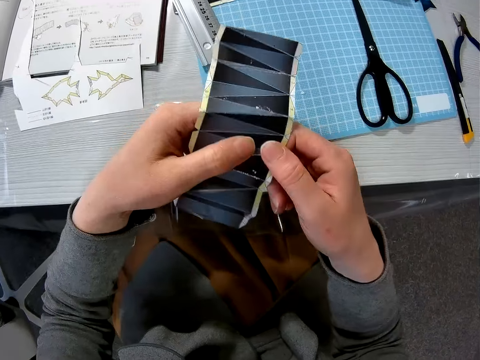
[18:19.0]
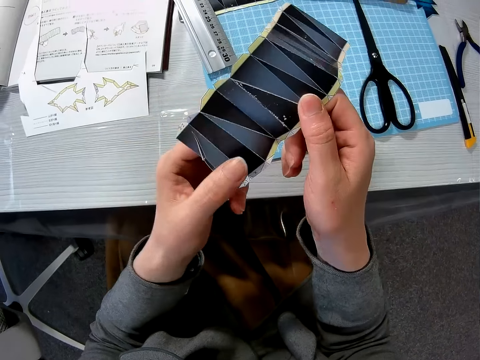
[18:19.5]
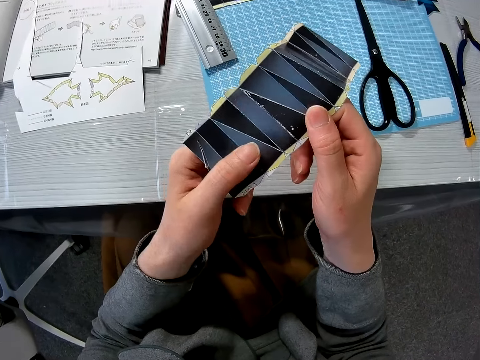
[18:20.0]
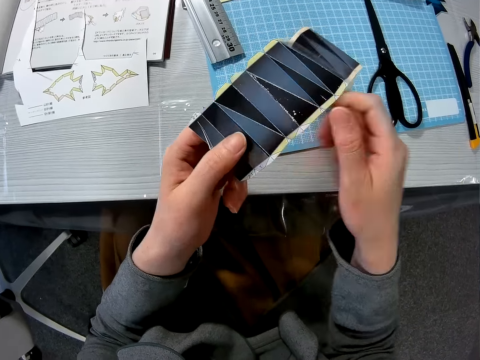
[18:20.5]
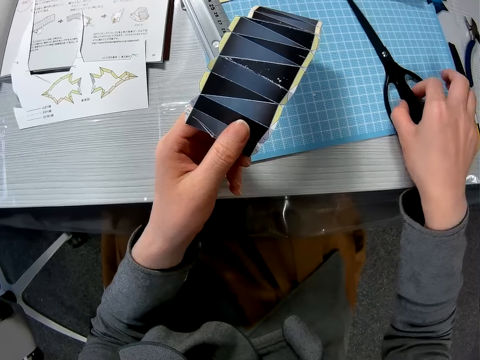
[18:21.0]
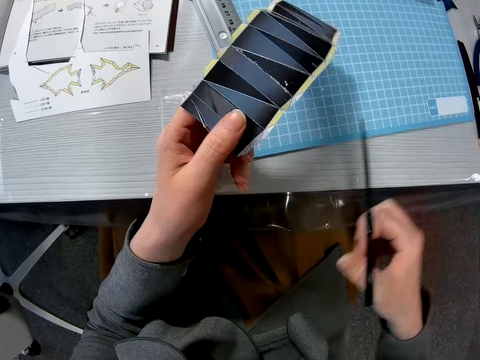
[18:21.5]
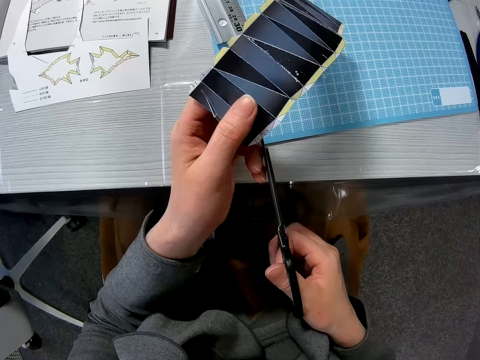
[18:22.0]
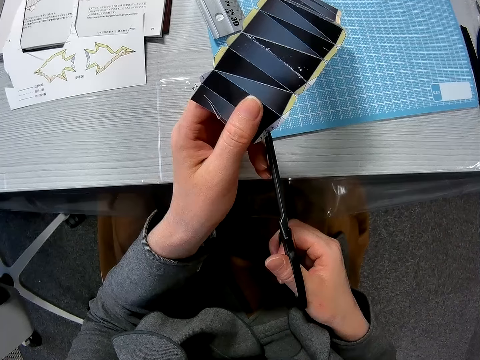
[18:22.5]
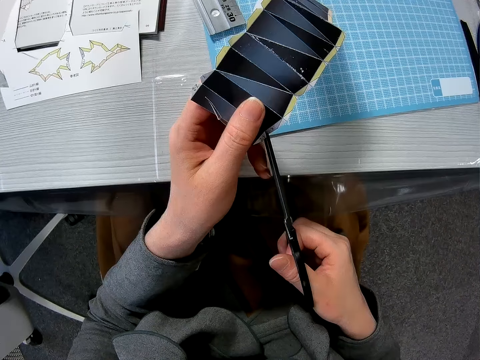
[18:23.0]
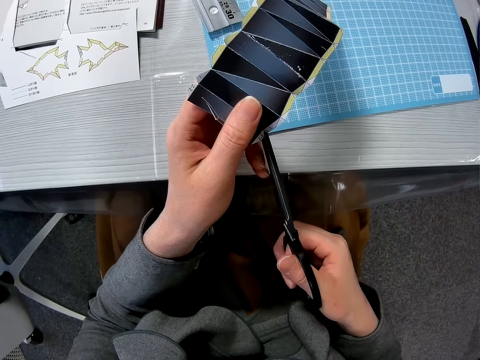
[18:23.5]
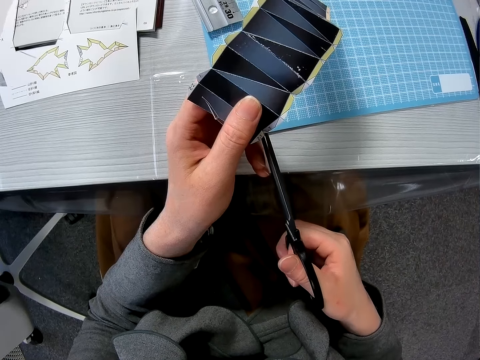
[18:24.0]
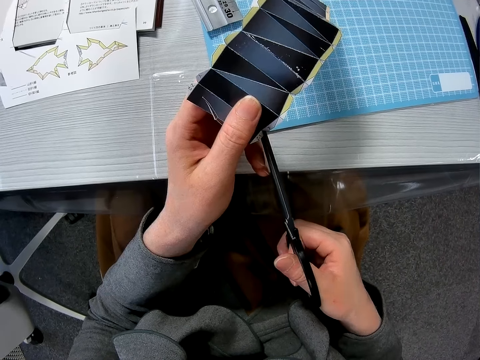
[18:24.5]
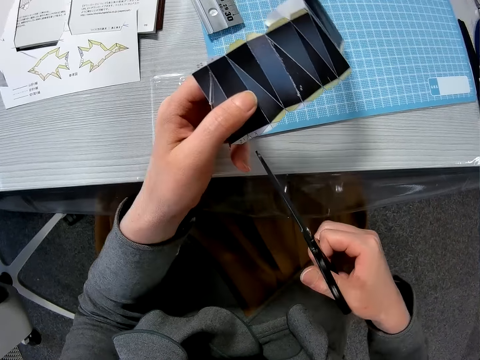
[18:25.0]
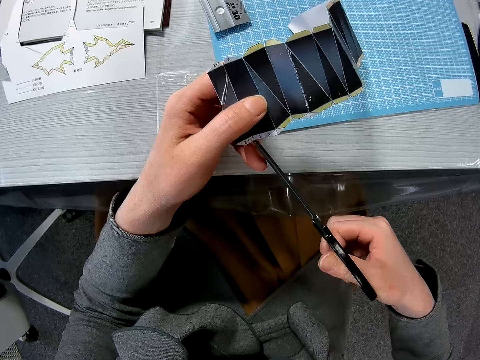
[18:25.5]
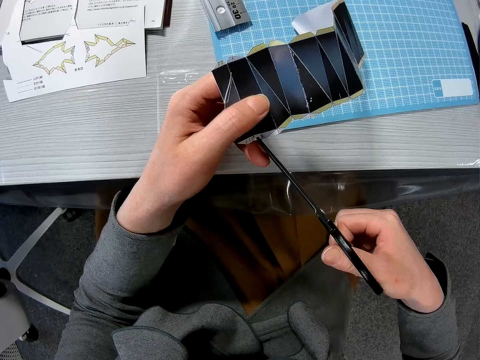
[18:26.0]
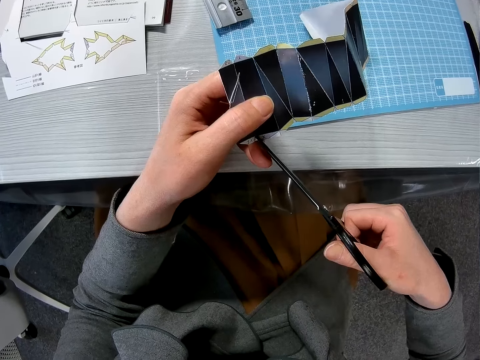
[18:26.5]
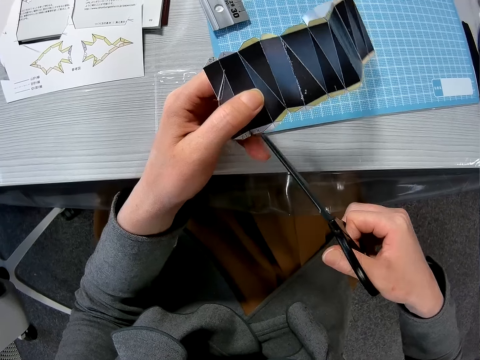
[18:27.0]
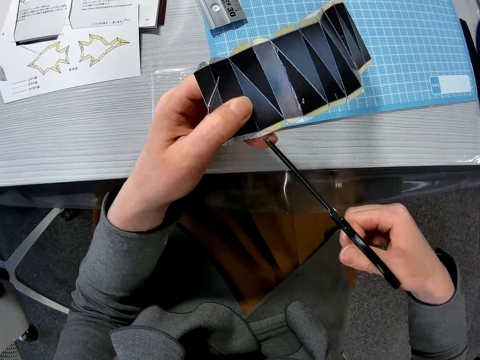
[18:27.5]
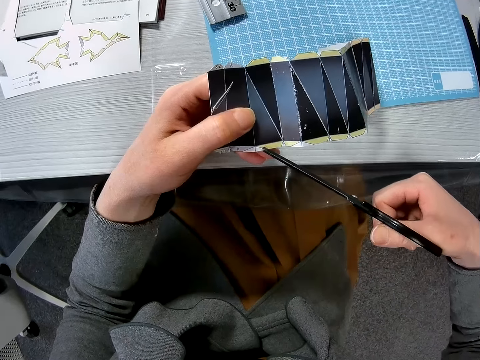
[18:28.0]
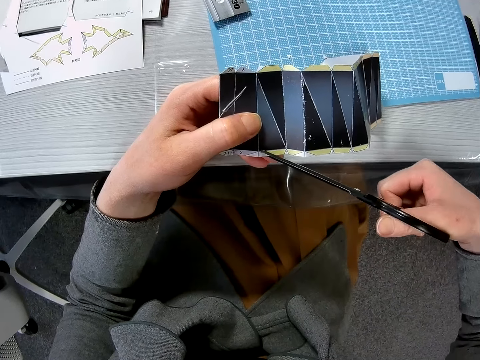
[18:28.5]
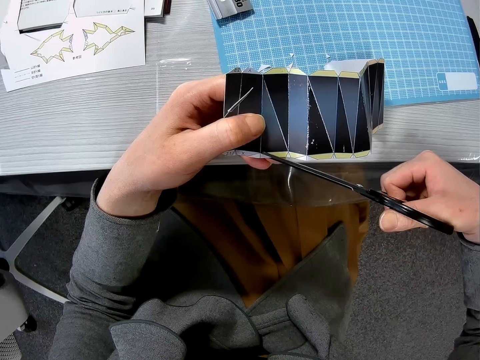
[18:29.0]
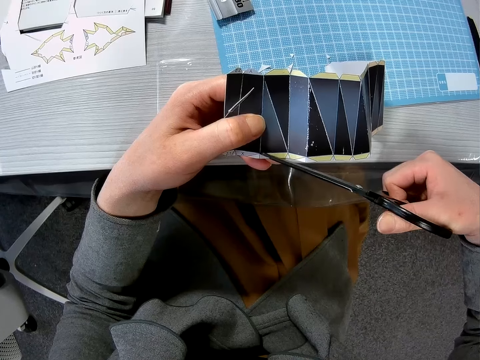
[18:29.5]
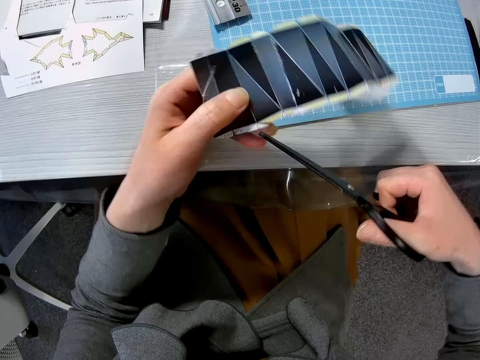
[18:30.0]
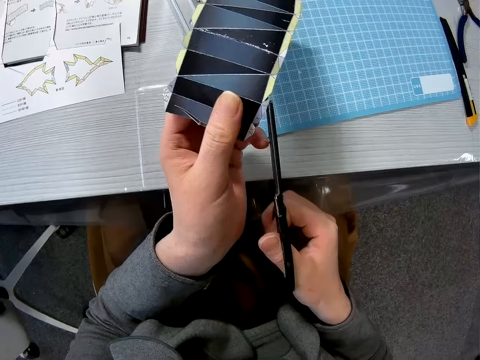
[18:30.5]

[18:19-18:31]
The camera wearer turns the paper. They pick up the pair of scissors from the cutting sheet. They cut an edge of the paper craft with the pair of scissors.

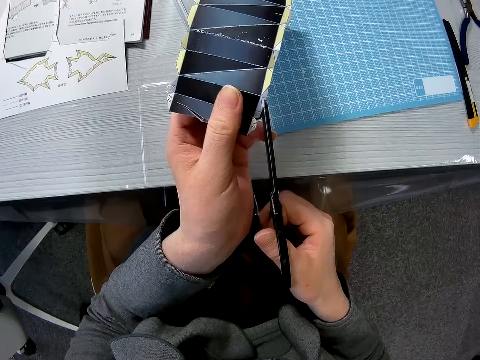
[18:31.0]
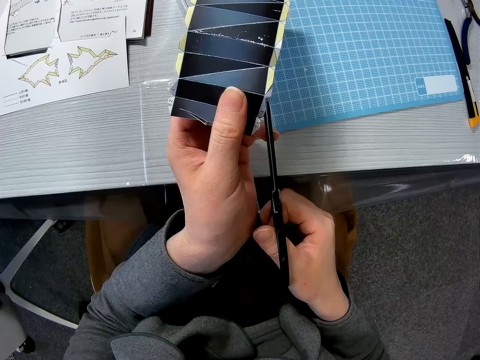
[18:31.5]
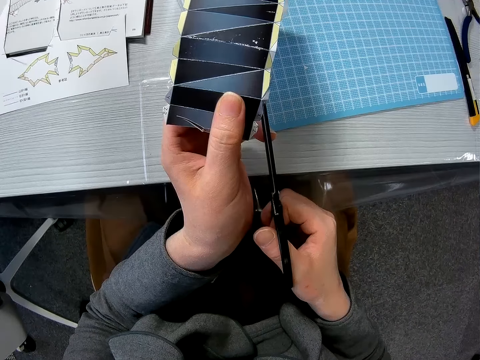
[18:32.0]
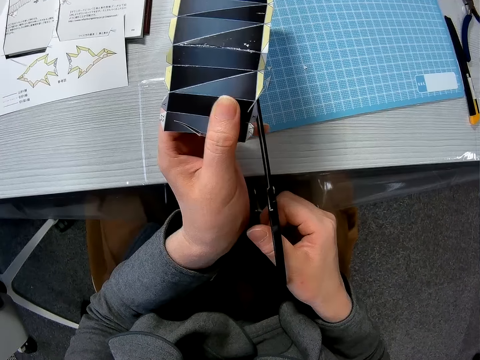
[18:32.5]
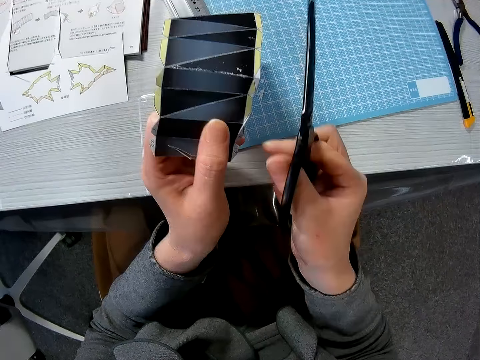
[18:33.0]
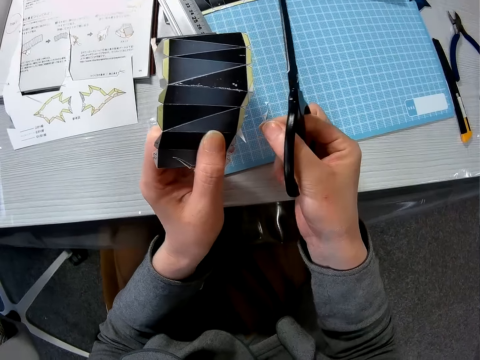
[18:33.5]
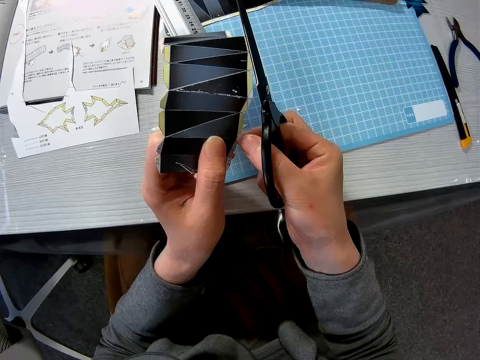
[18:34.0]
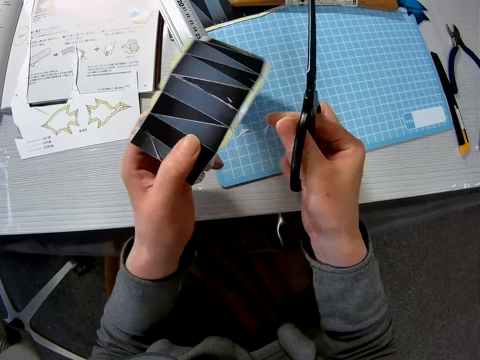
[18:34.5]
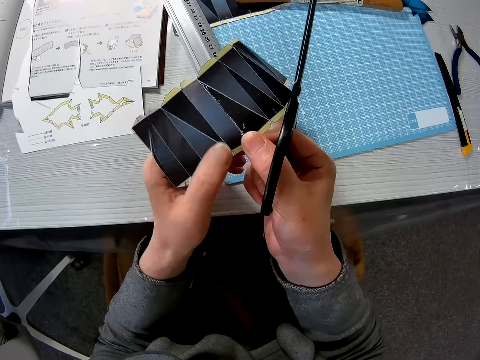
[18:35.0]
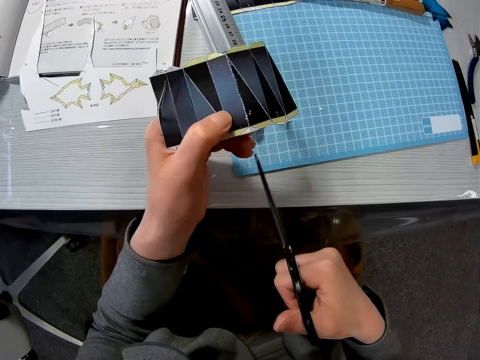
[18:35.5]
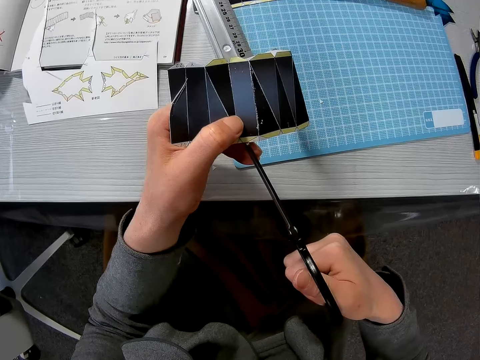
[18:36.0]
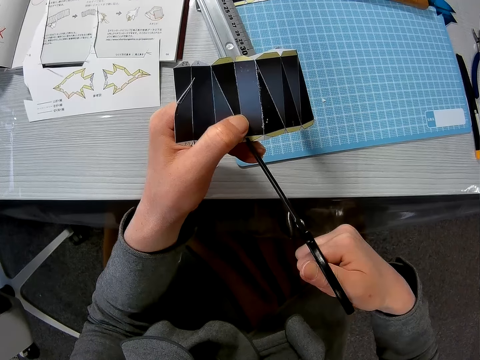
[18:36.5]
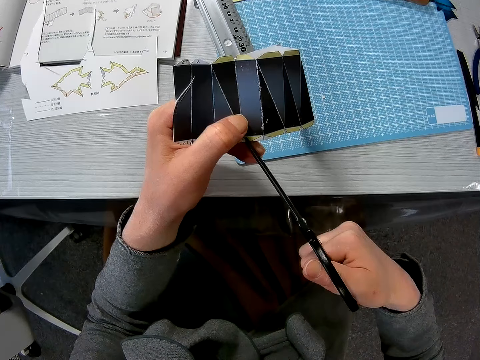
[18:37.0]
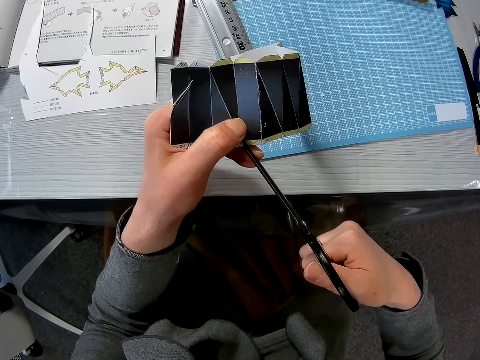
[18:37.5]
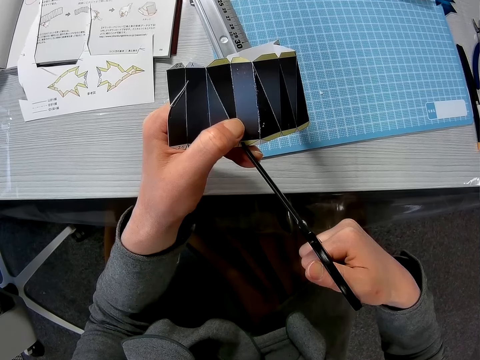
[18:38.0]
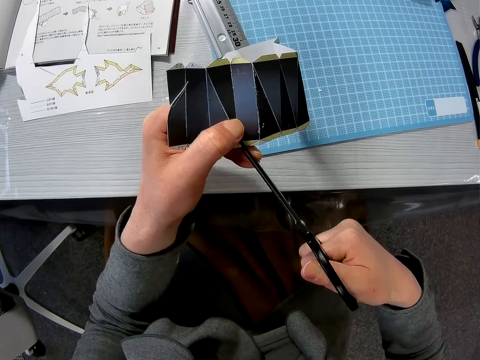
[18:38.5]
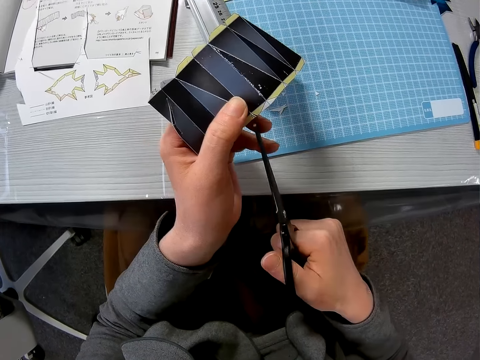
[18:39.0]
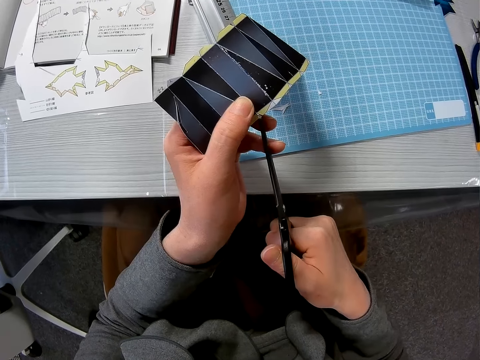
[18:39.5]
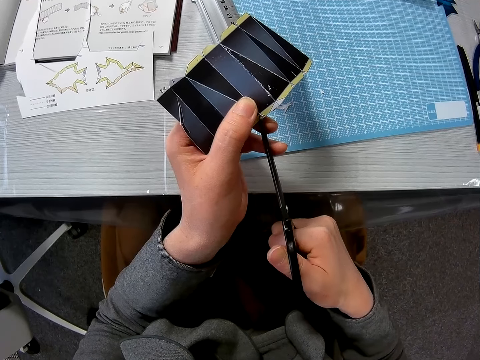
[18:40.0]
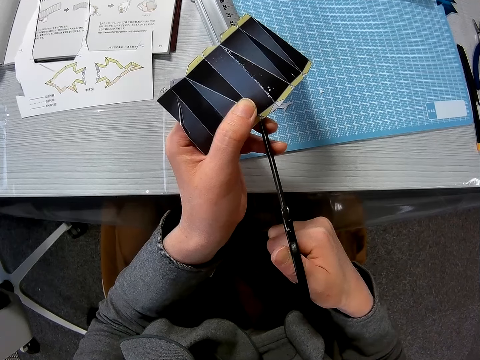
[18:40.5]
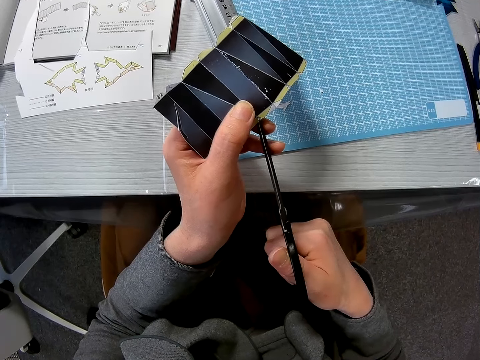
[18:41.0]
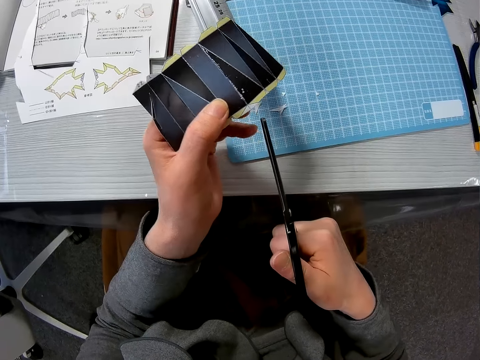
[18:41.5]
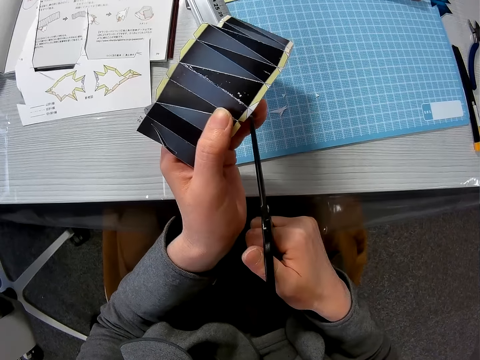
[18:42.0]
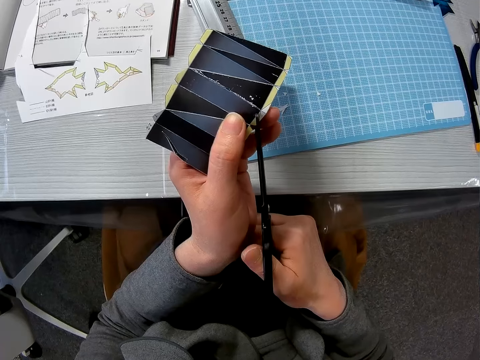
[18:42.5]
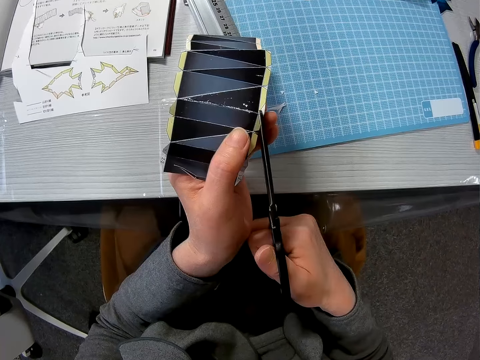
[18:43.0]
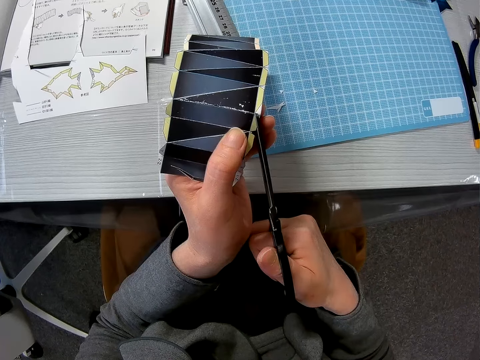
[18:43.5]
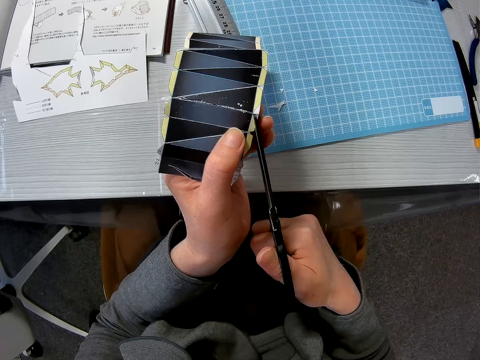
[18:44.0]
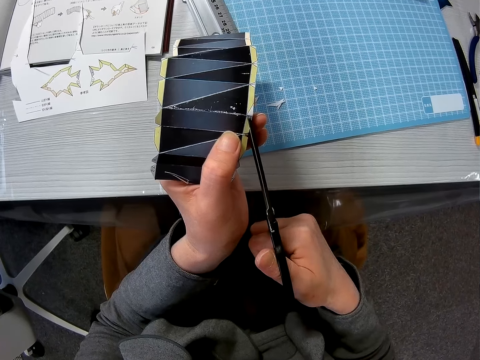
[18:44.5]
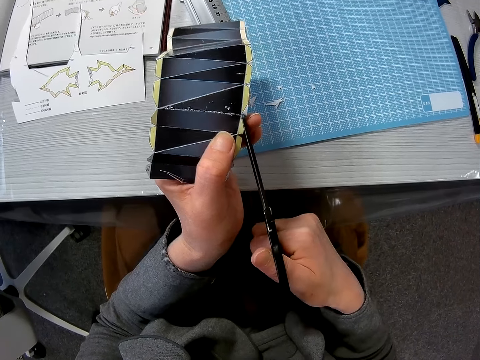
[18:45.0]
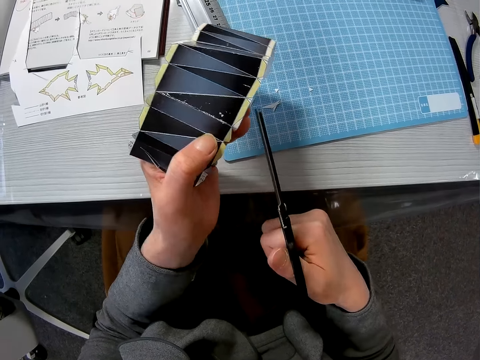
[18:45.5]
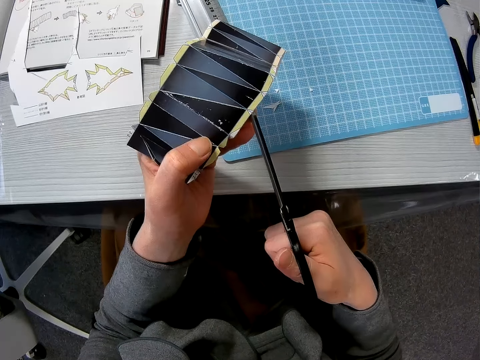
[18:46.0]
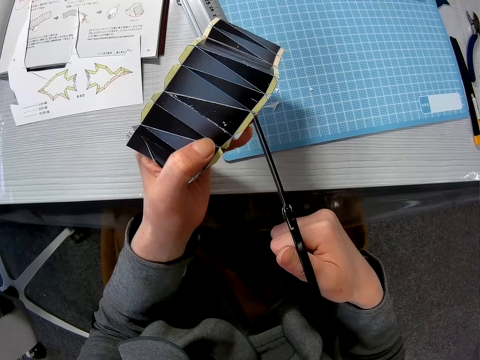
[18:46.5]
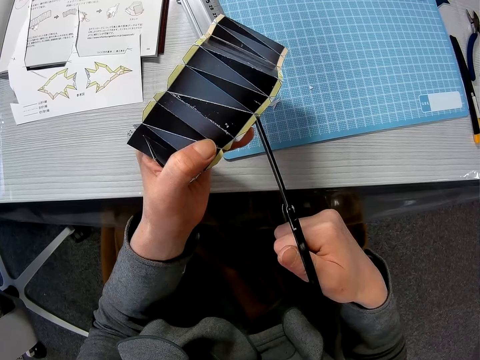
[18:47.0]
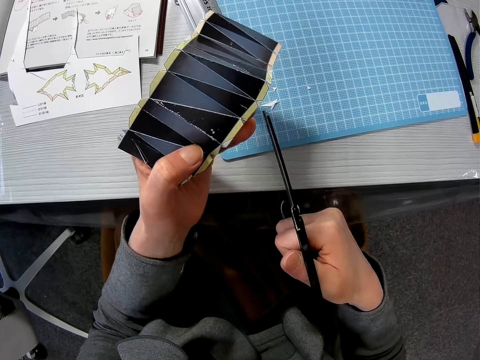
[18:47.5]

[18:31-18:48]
The camera wearer detaches another edge from the paper craft with his right hand. He cuts an edge of the paper craft with the pair of scissors. He cuts another edge of the paper craft with the pair of scissors.
